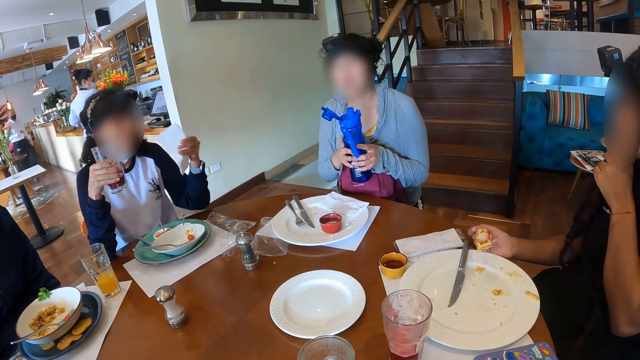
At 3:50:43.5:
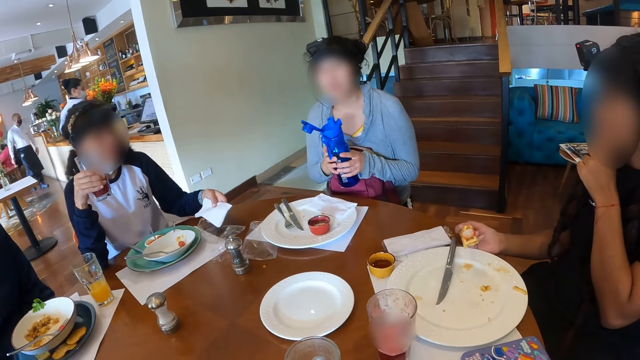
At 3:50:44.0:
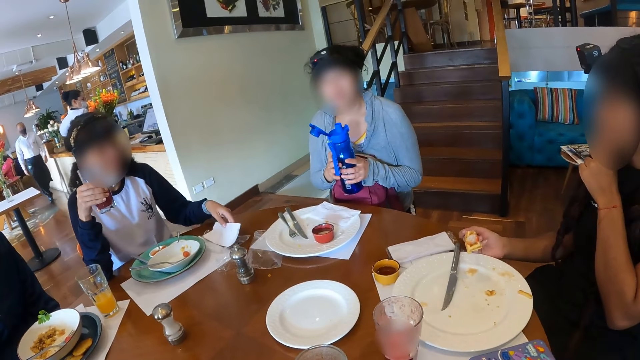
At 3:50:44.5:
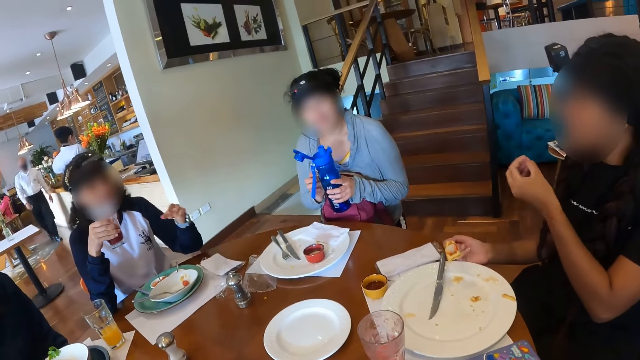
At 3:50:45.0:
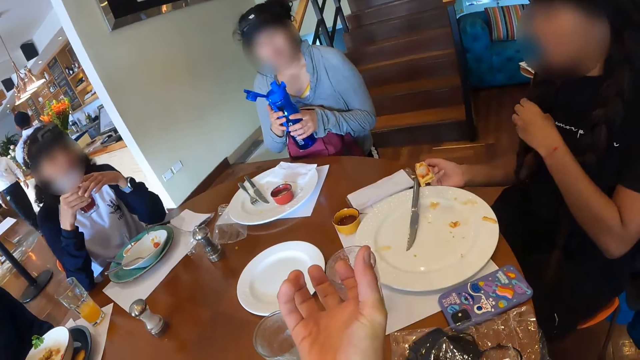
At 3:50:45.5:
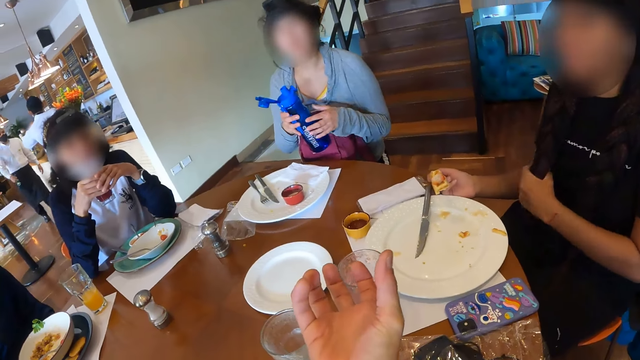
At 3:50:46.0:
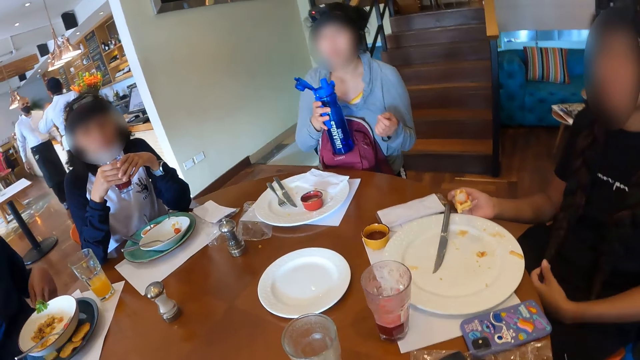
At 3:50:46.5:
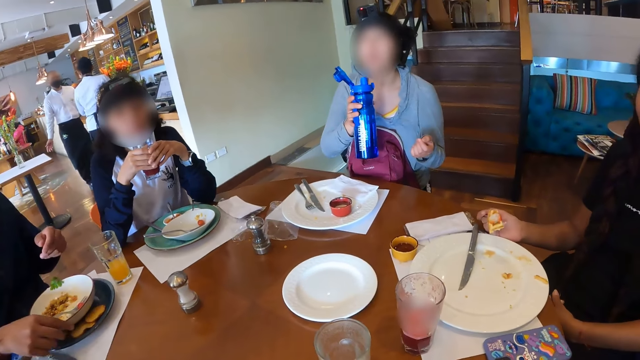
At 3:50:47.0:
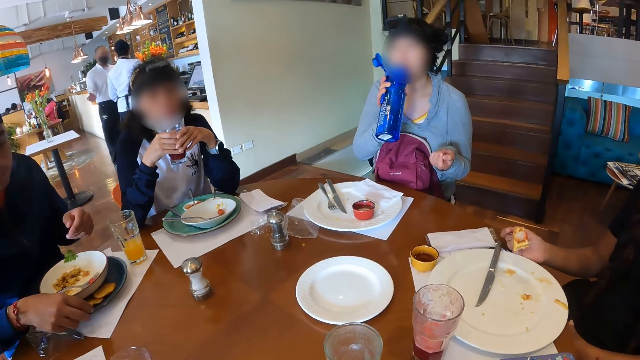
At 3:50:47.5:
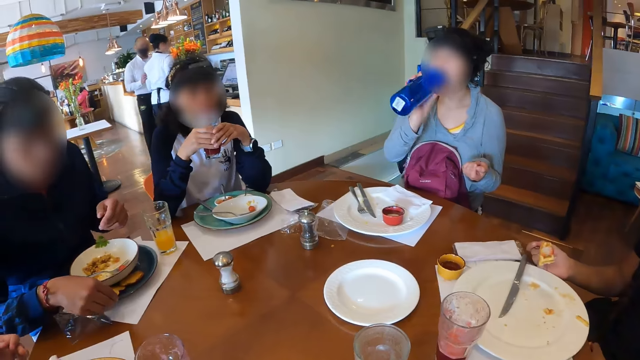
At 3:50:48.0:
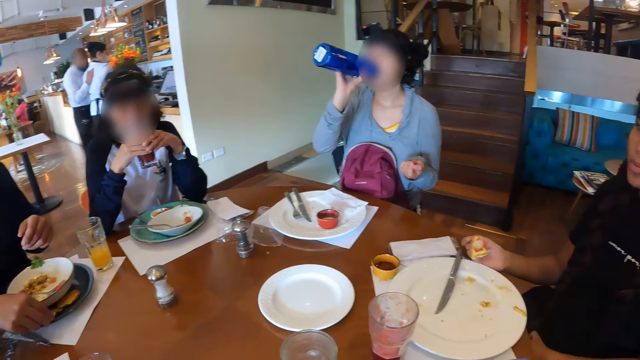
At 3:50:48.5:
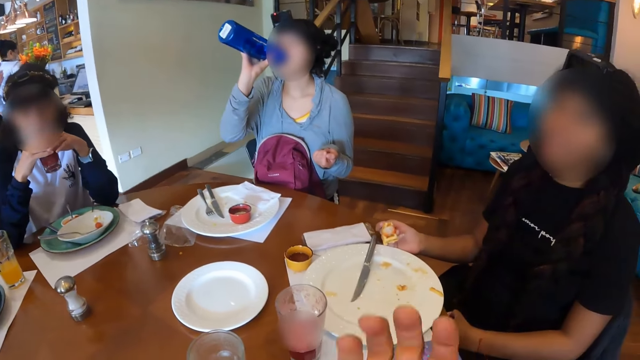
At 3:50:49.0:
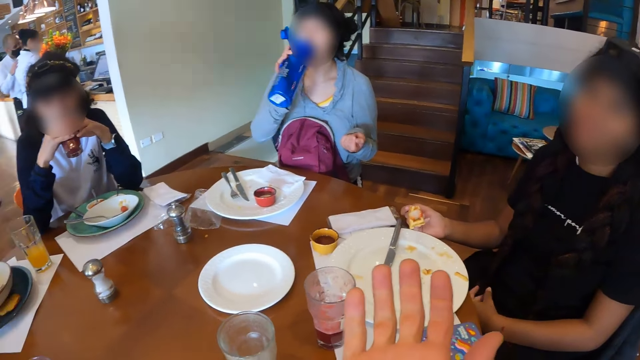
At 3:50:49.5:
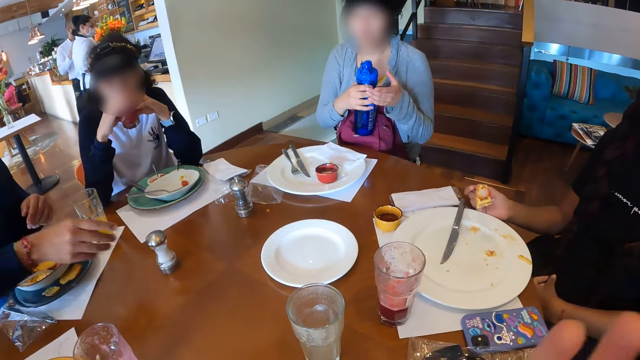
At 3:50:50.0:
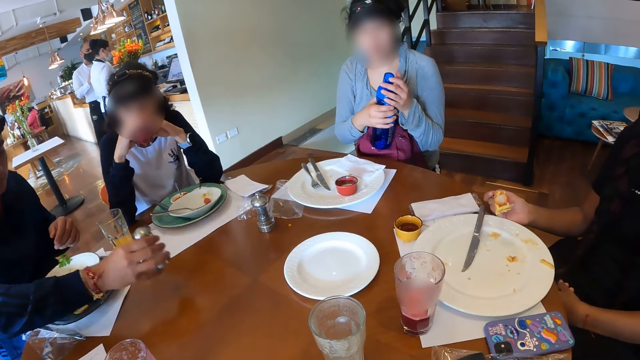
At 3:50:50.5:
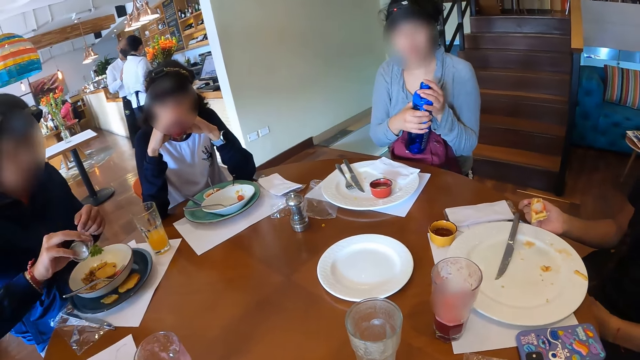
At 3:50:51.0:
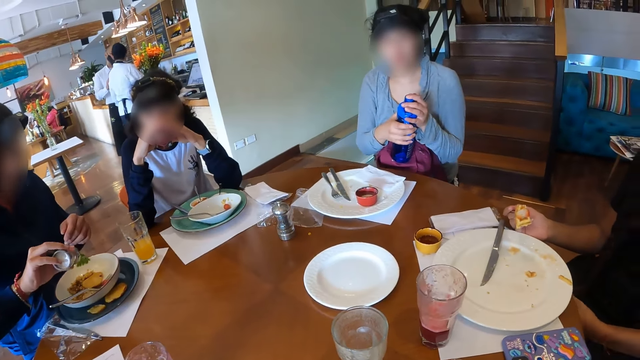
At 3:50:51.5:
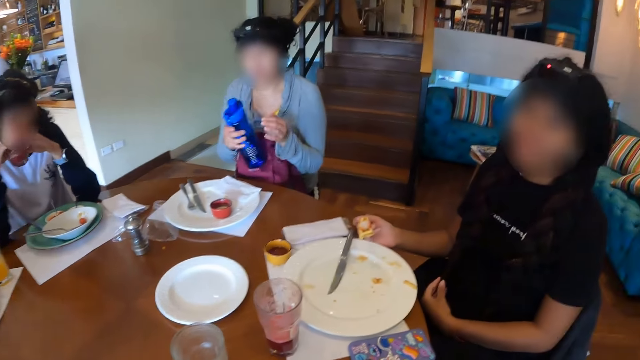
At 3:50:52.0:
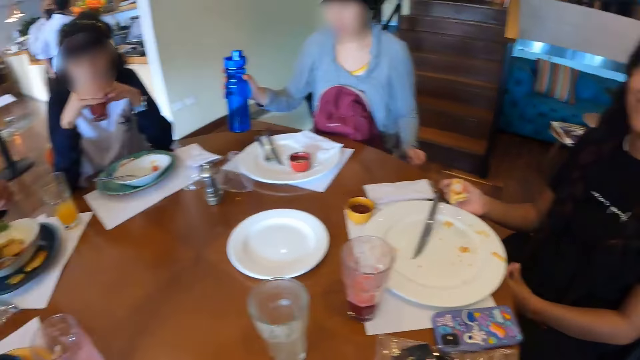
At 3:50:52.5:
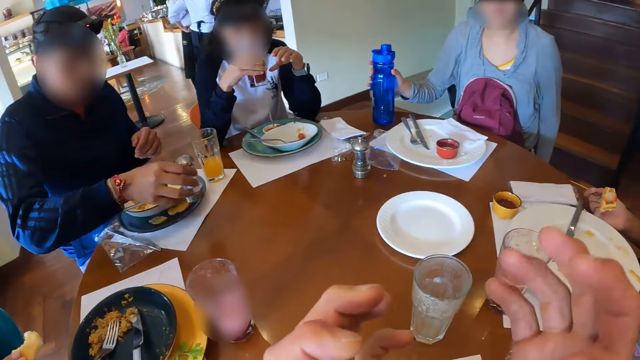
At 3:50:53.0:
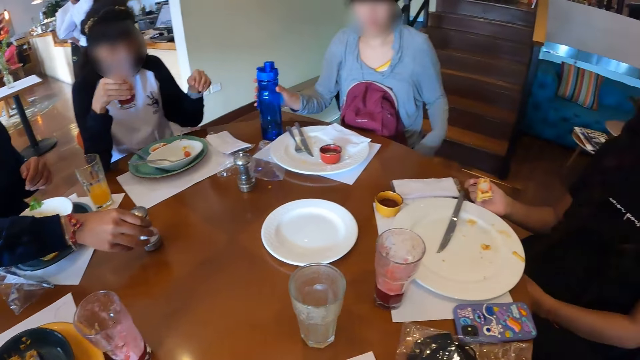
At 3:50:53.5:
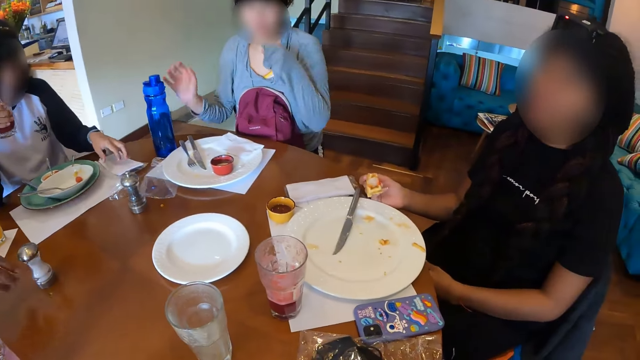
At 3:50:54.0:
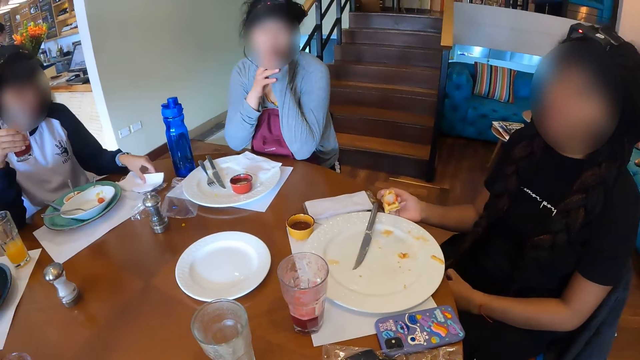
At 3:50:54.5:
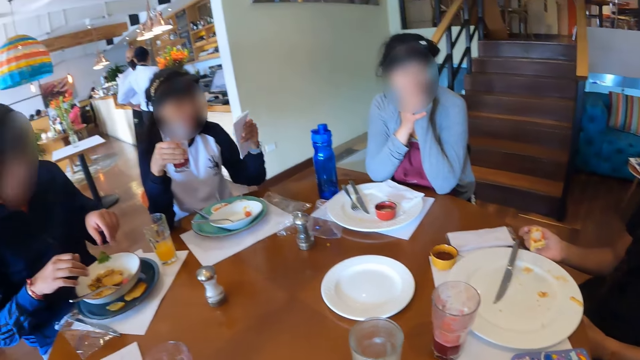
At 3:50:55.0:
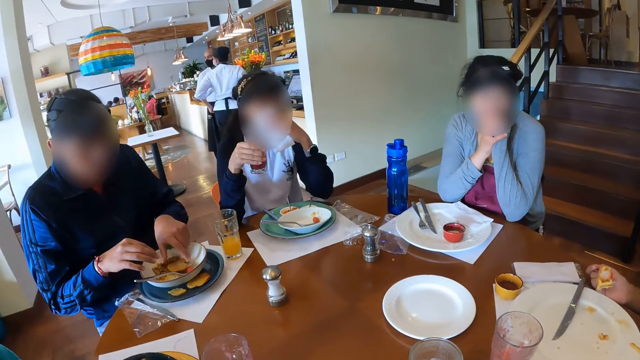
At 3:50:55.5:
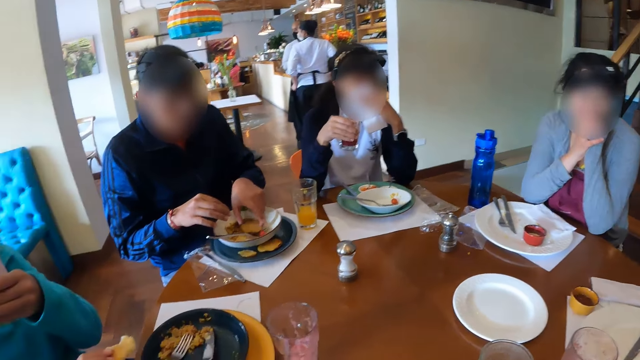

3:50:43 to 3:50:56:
A woman drops the tissue paper on the table with her left hand. Another woman adjusts her hair with her left hand and passes the water bottle from her left hand to her right hand. The camera wearer talks to a lady. The second woman drinks water from the water bottle in her right hand. A man picks up a taco on a plate with his right hand. The first woman drinks juice from the glass cup of juice in her hands. The man picks up the salt shaker on the table with his right hand. The second woman closes the water bottle in her right hand with her left hand. The man empties some salt from the salt shaker in his right hand on the taco on the plate. The camera wearer looks around. The second woman drops the water bottle on the table with her right hand. The man drops the salt shaker on the table with his right hand. The first woman picks up the tissue paper on the table with her left hand and cleans her mouth with the tissue paper in her left hand. The man picks up the taco in the plate with his left hand.

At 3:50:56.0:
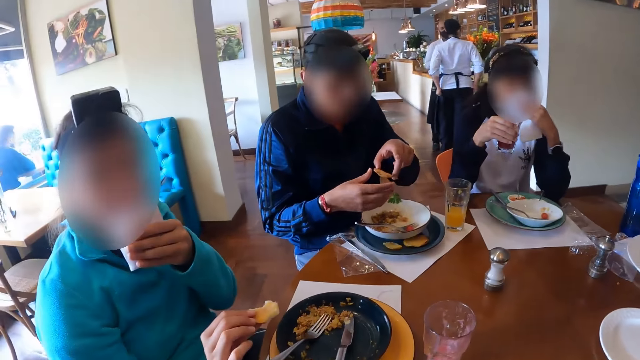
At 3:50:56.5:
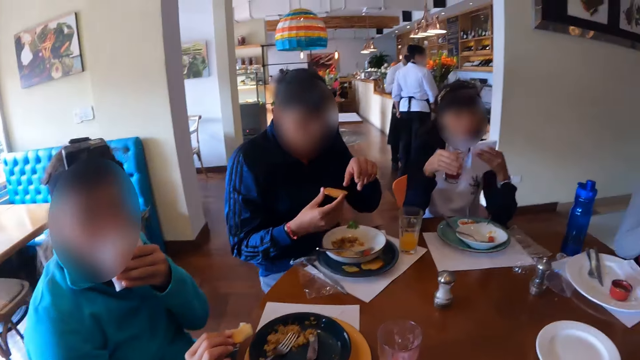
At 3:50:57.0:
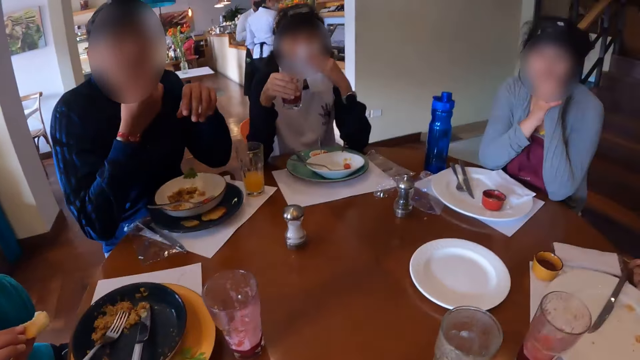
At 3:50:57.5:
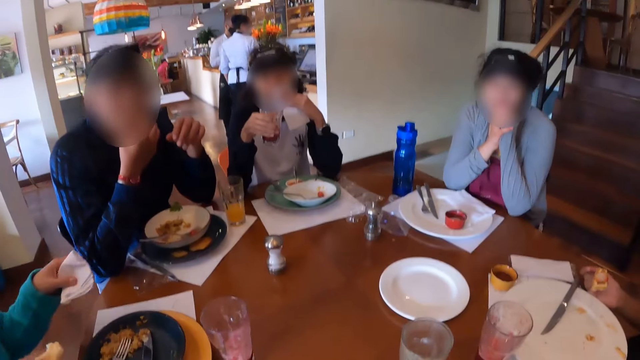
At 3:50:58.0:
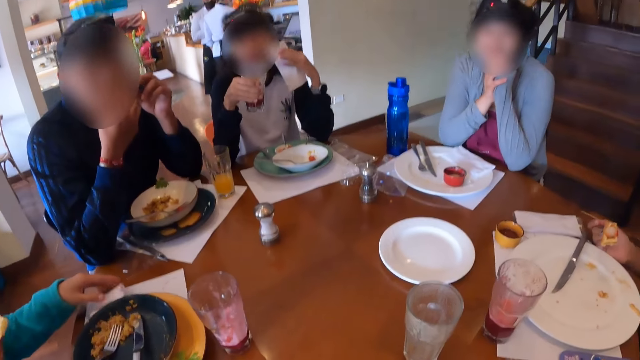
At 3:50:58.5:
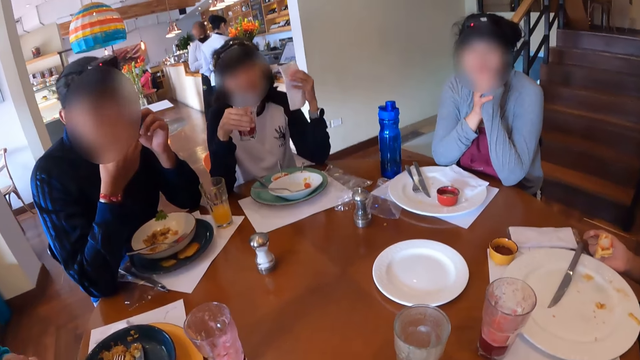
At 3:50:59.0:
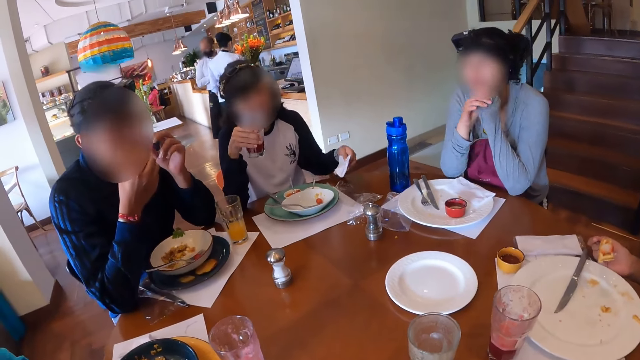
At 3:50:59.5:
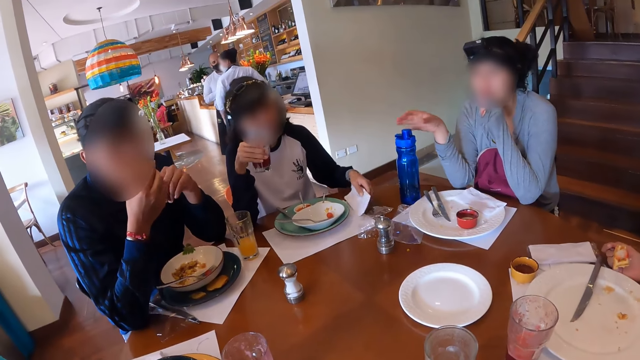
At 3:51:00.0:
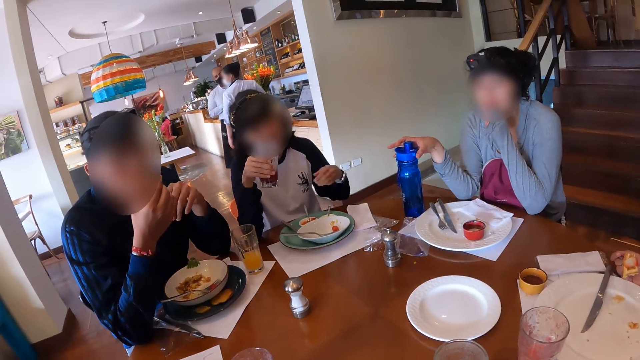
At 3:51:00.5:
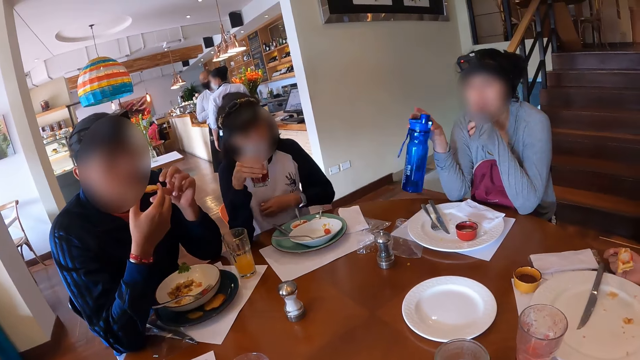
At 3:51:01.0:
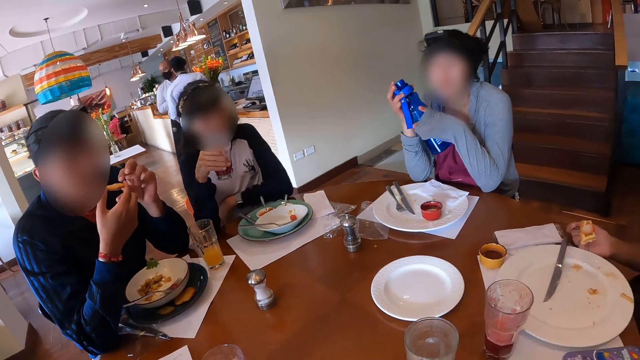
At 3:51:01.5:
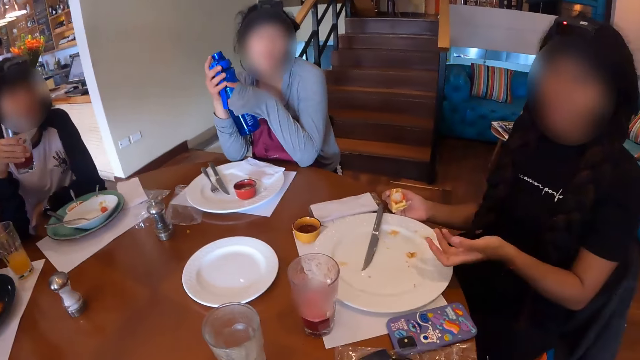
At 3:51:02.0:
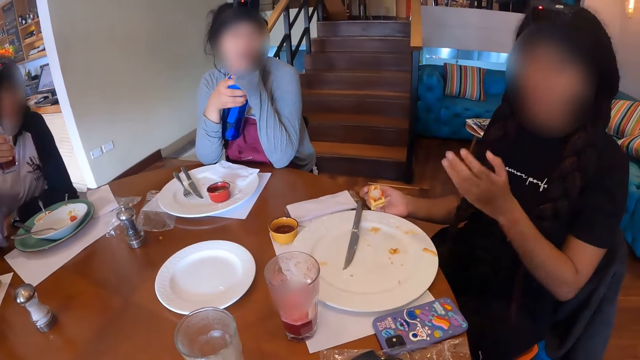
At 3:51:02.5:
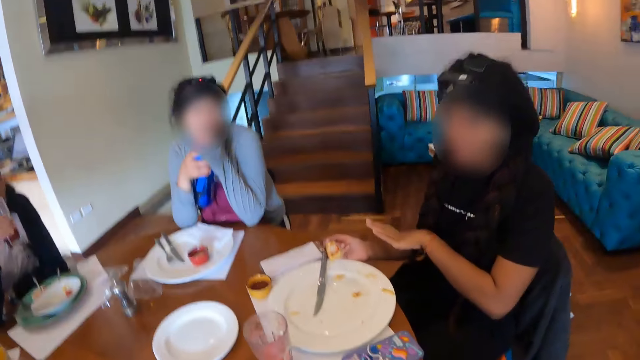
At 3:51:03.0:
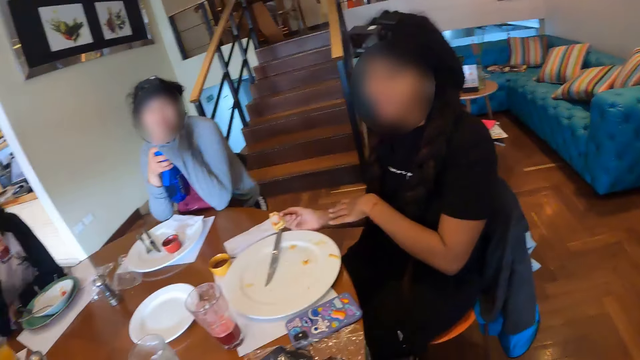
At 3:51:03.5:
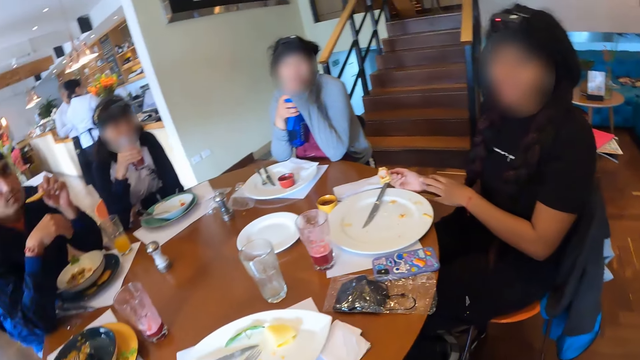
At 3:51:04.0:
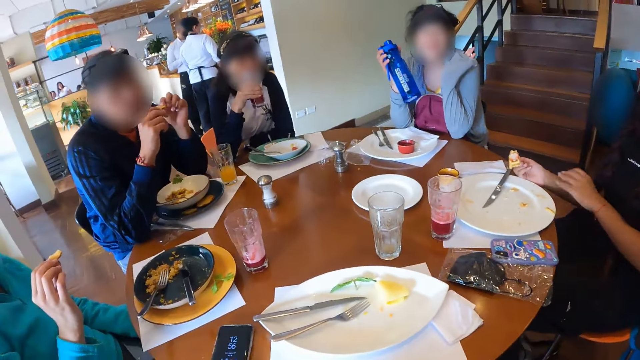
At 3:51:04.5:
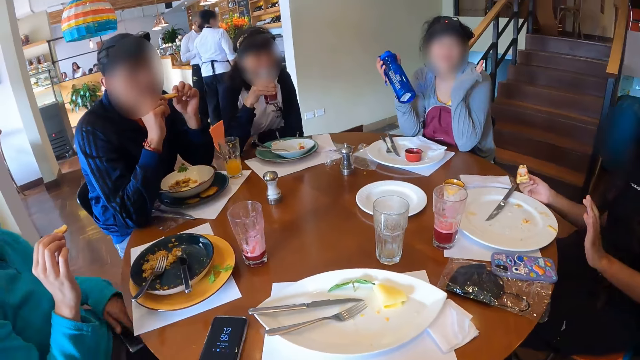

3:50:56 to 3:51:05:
A woman cleans her mouth with a tissue paper in her left hand. A man passes the taco from her left hand to his right hand. The man eats the taco in his right hand. The first woman drops the tissue paper on the table with her left hand. Another woman drops the tissue paper on the table with her left hand. A third woman picks up the water bottle on the table with her right hand.
